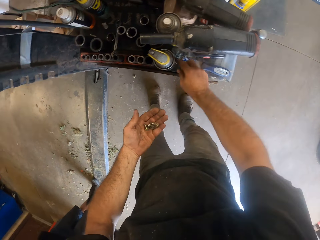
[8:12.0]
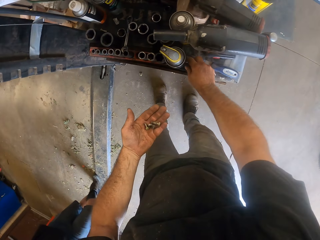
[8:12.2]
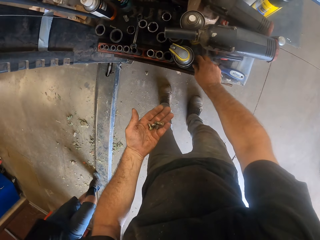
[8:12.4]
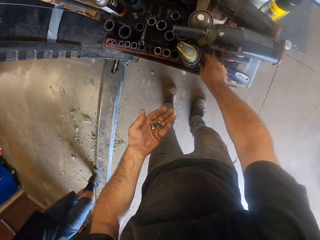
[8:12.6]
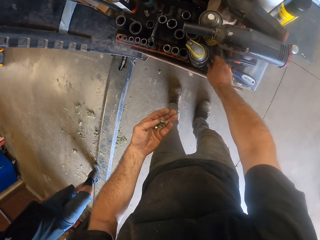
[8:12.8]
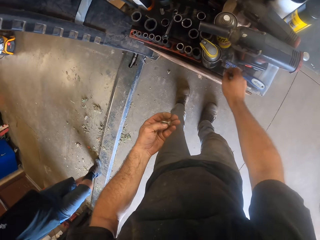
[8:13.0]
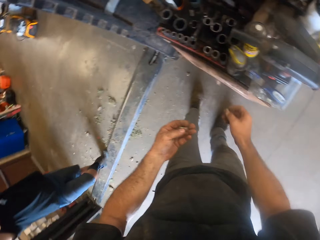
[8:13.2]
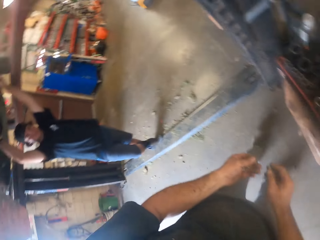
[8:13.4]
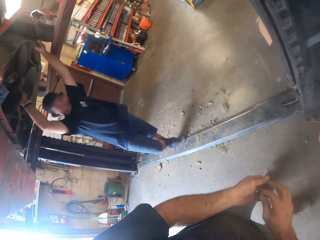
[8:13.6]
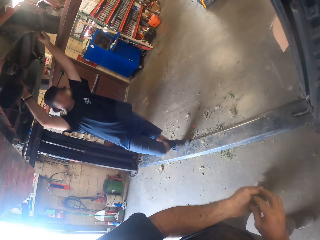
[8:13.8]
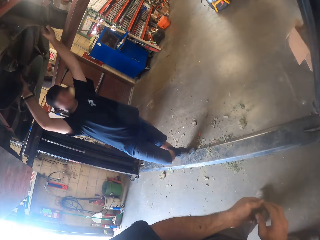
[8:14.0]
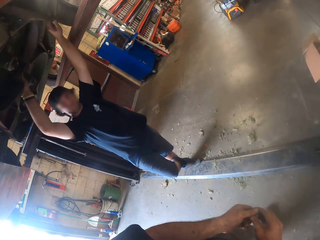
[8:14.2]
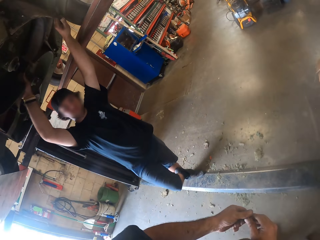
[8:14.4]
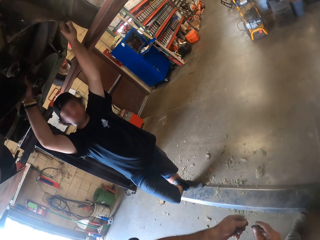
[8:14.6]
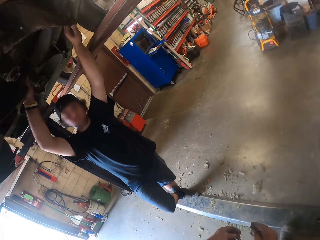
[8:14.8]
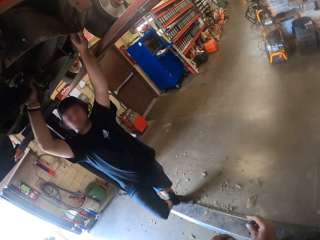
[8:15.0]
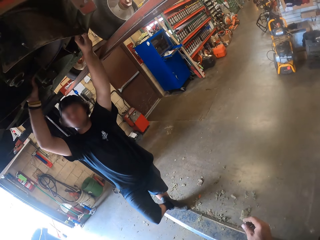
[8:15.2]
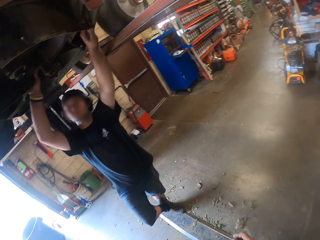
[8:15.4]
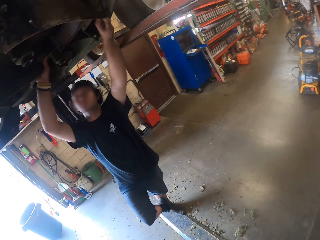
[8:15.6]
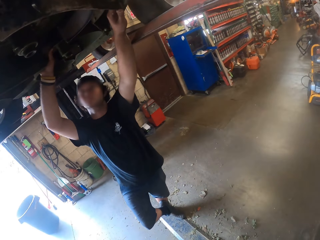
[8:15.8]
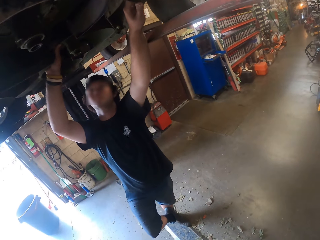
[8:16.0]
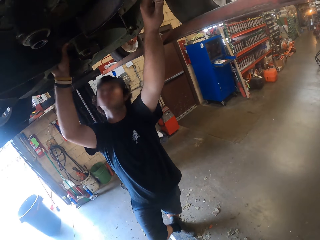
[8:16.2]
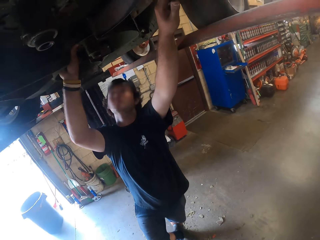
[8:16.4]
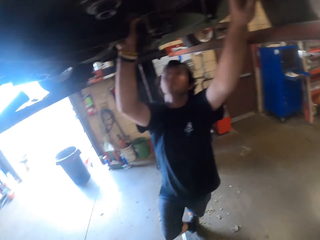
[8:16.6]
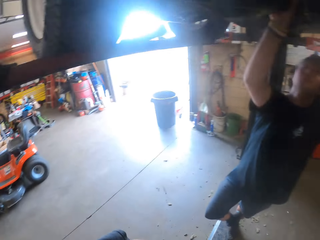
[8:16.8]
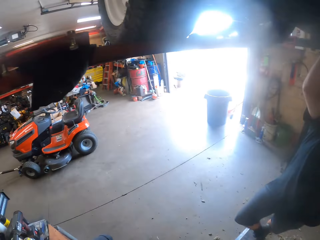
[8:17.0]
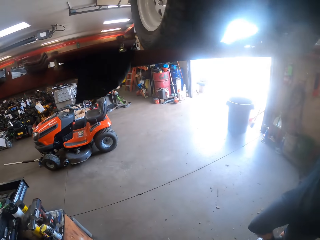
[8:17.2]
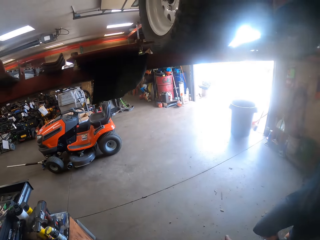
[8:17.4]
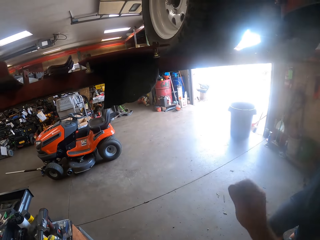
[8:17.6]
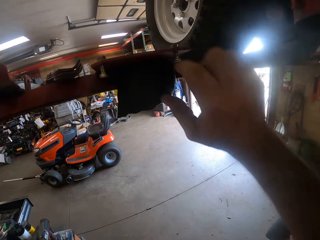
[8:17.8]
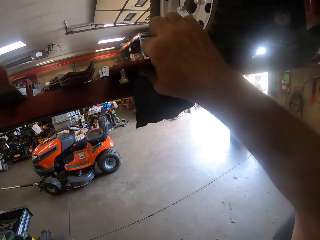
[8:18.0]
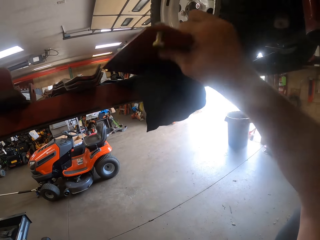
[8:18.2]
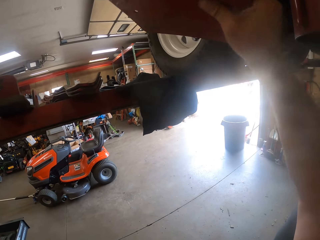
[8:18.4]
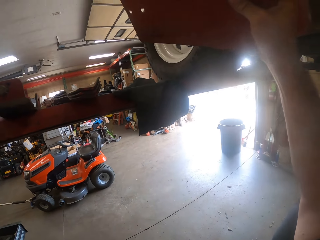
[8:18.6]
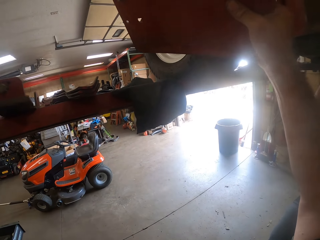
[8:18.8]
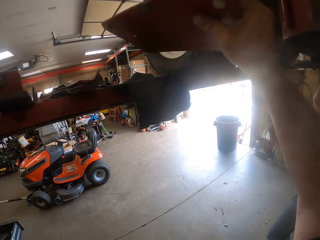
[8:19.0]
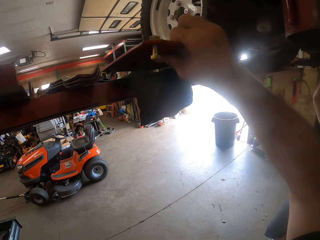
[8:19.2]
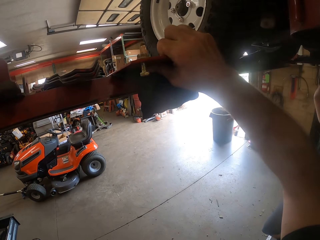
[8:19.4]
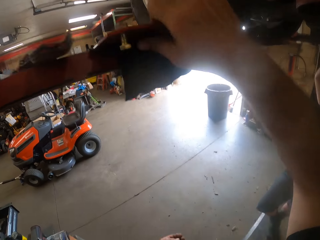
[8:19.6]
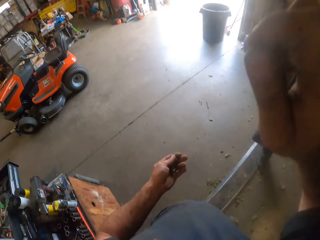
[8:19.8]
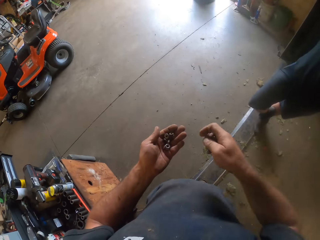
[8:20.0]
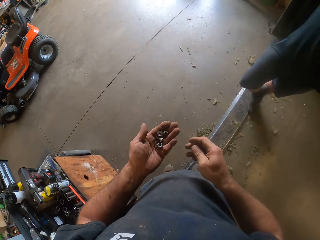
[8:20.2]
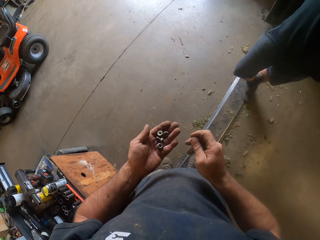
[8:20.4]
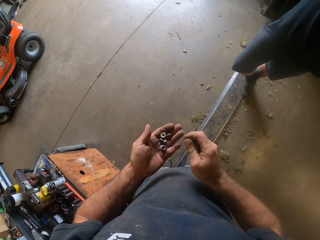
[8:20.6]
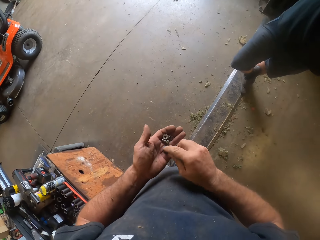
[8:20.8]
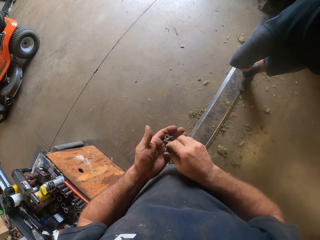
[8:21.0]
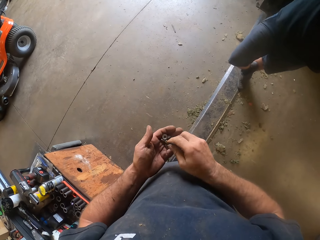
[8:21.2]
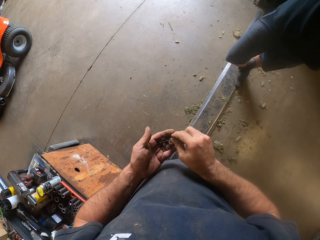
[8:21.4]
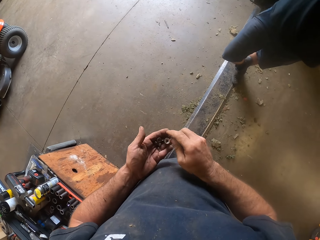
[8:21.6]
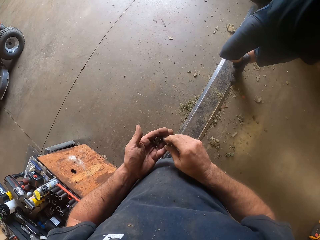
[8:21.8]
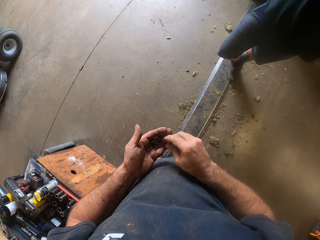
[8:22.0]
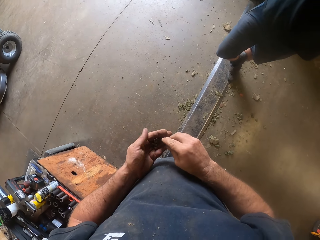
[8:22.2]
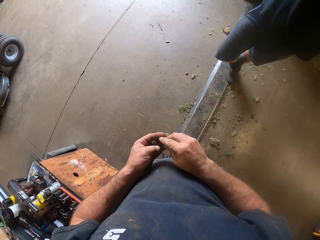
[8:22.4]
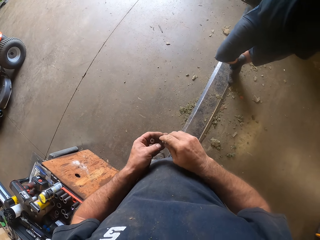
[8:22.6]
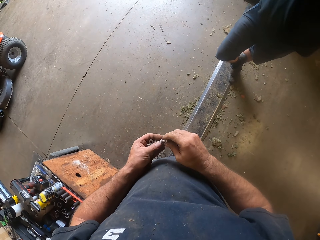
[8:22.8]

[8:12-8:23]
The camera wearer passes the bolts and nuts from his right to left hand. He walks in the garage. A man holds the bottom of the vehicle. The camera wearer picks up the other part of the lawn mower from the rail of the car lifter with his right hand. He drops the other part on the rail of the car lifter with his right hand. He picks the nuts from the left hand. He shuffles the bolts and nut in his left palm with his right hand.

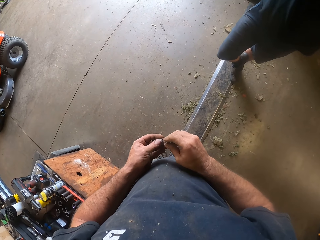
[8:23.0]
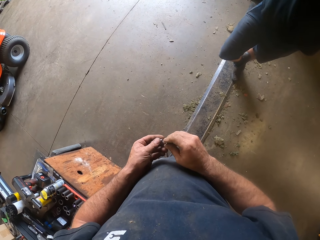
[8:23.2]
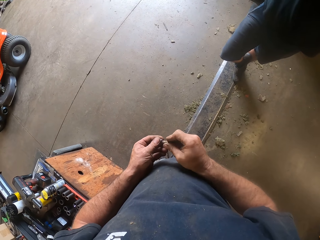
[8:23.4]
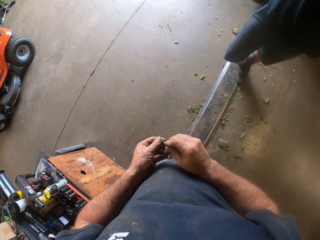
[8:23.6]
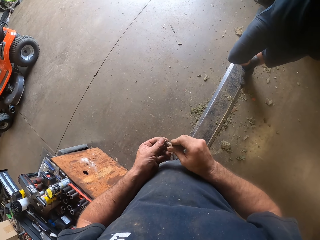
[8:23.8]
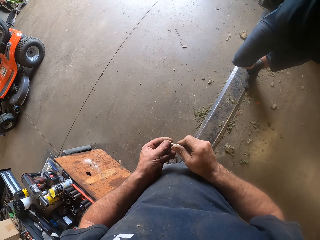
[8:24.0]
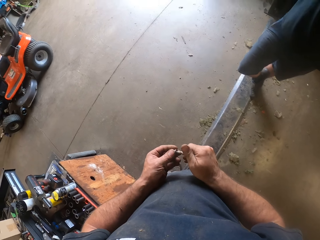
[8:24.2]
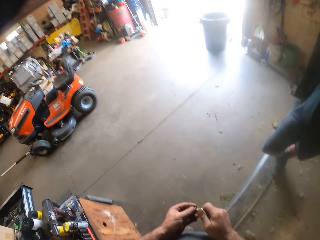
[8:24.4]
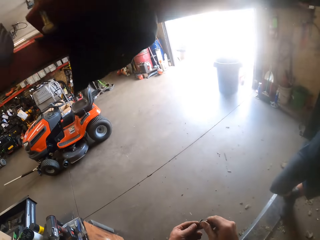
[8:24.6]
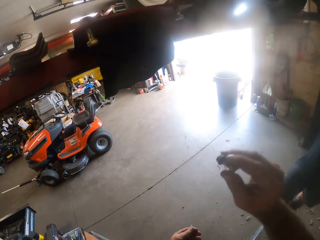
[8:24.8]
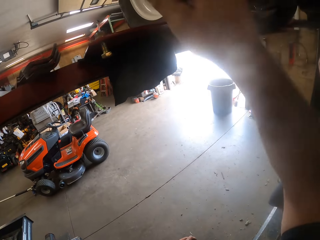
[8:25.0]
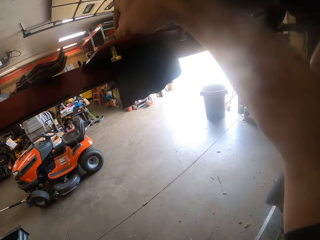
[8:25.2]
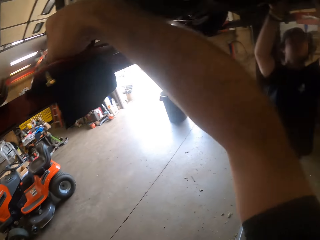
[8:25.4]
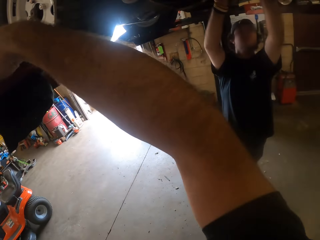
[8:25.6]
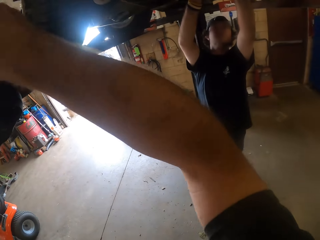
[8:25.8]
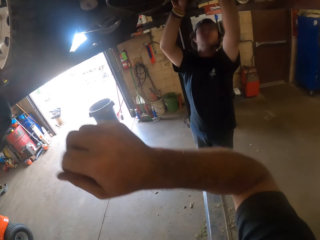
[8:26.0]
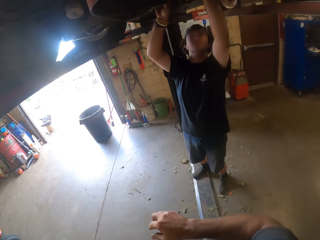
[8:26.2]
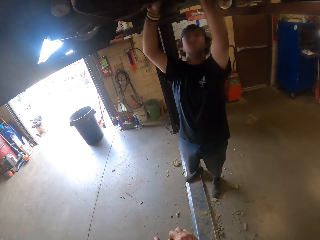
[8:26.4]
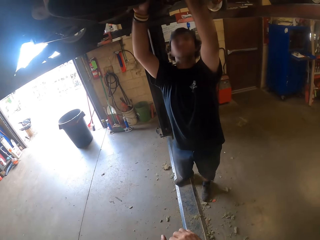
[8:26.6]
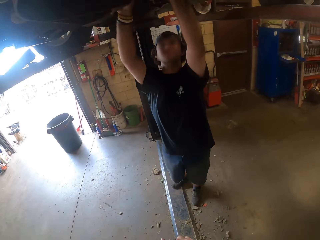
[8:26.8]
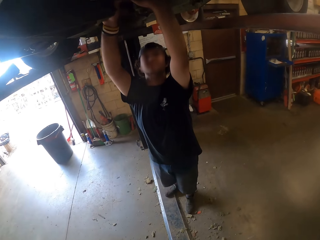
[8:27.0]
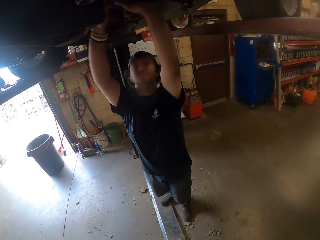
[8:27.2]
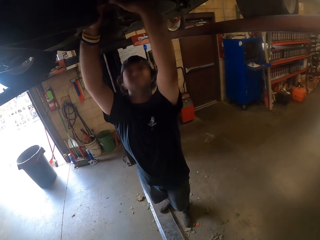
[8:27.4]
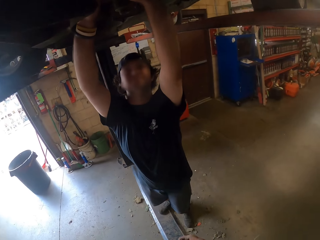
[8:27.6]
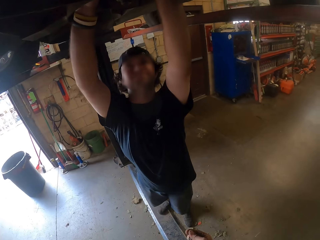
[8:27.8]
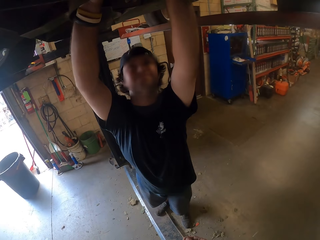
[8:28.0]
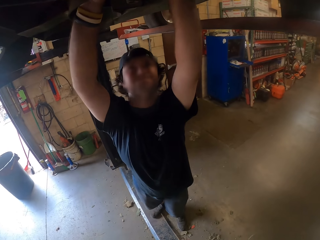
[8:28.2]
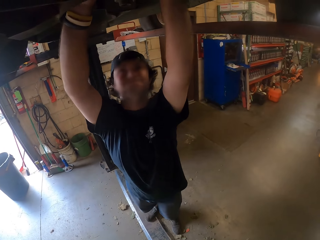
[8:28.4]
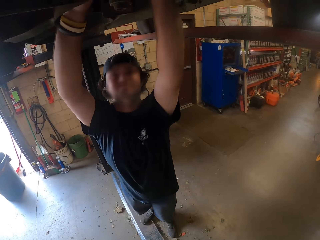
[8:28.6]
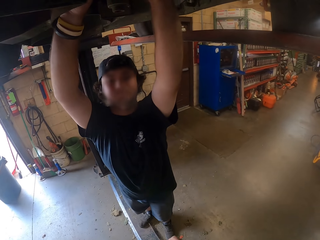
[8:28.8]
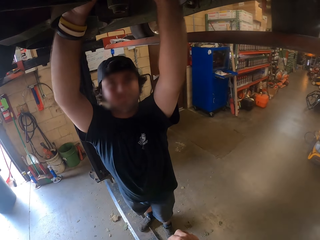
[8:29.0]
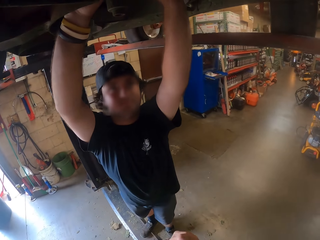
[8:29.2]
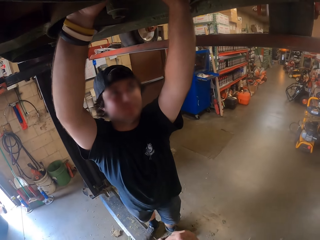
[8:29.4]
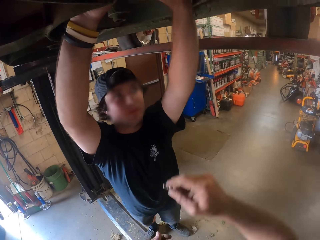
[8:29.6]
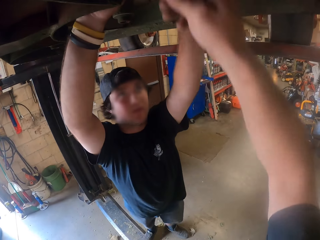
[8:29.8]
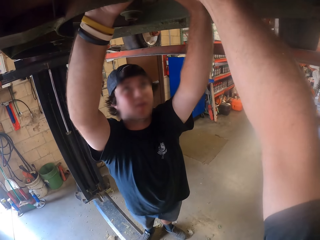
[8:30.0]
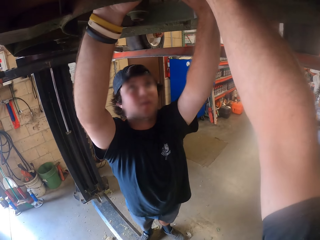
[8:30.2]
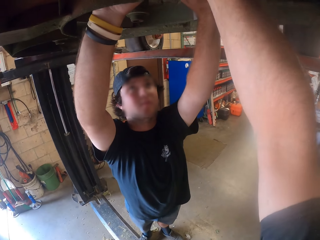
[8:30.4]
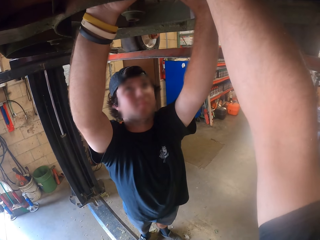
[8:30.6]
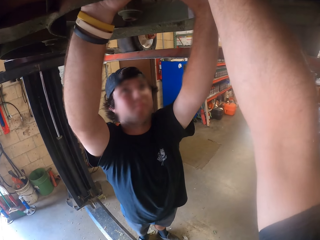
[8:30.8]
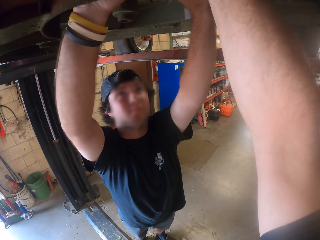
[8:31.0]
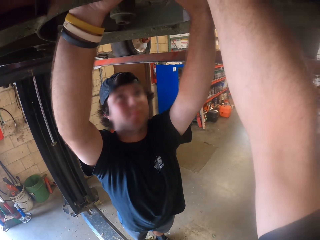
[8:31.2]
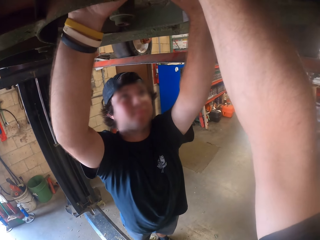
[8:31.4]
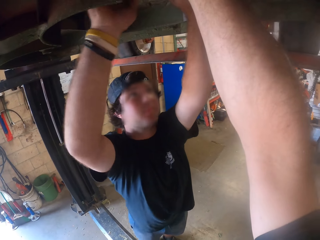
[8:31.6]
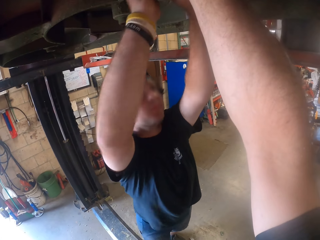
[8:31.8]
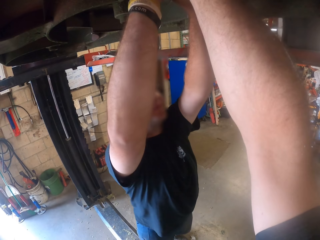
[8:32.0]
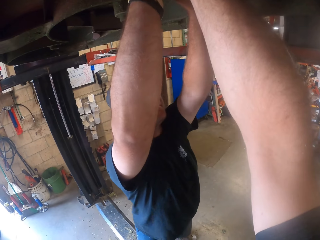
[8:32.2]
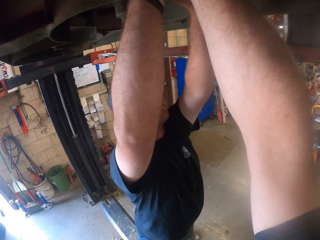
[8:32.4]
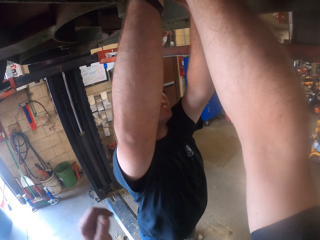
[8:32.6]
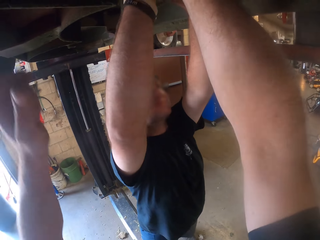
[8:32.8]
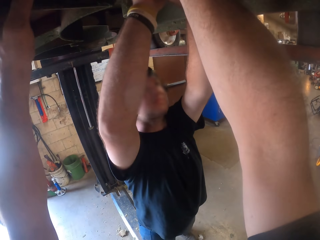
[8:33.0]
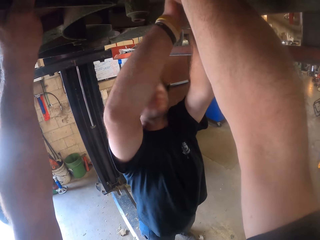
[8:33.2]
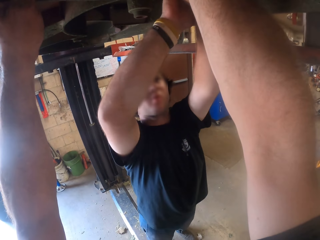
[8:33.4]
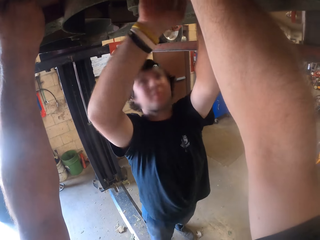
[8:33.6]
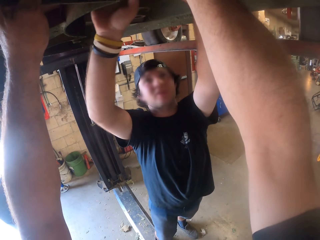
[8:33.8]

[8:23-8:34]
The camera wearer fixes a bolt and nut together with both hands. He rolls the nuts. He drops the bolt and nut on the other part on the rail of the car lifter. He holds the hood. The man holds the bottom of the vehicle. The camera wearer repairs underneath the lawn mower with his right hand. He supports the part underneath the lawn mower with his left hand.
